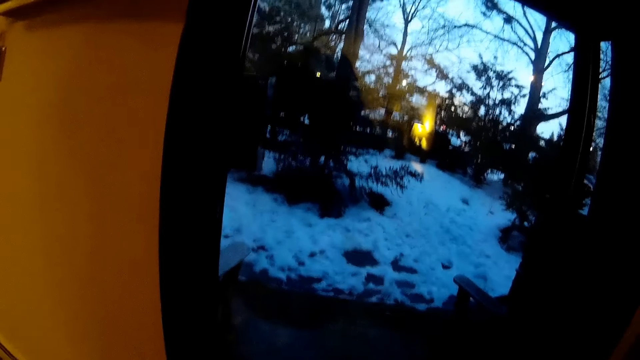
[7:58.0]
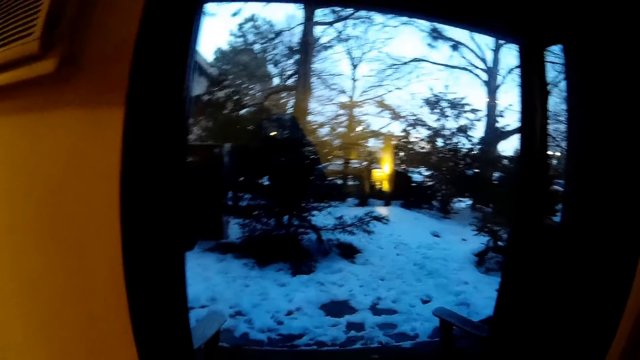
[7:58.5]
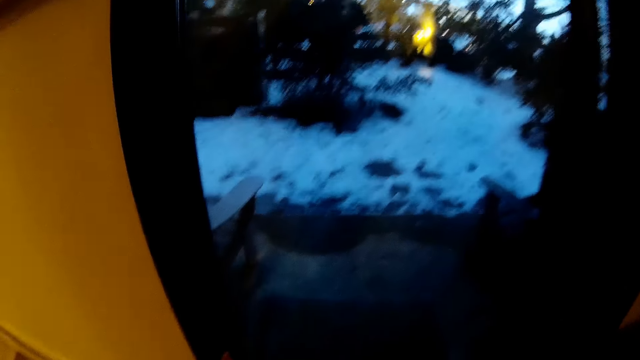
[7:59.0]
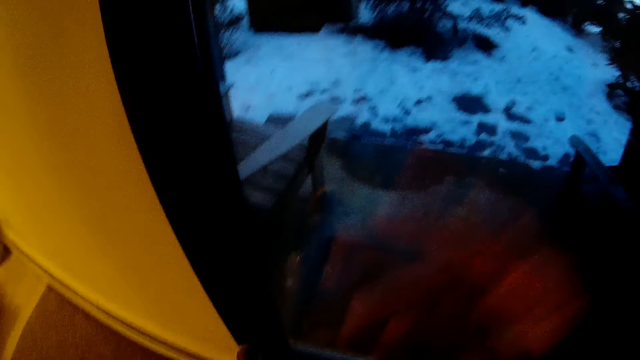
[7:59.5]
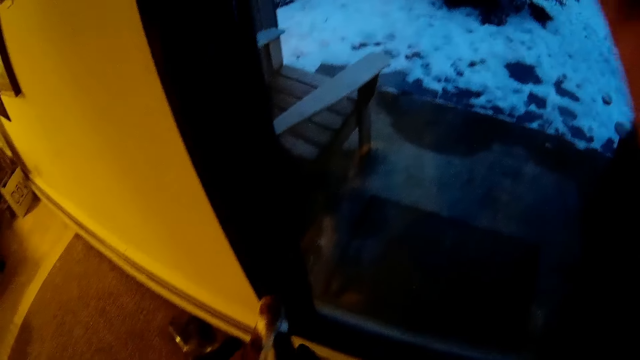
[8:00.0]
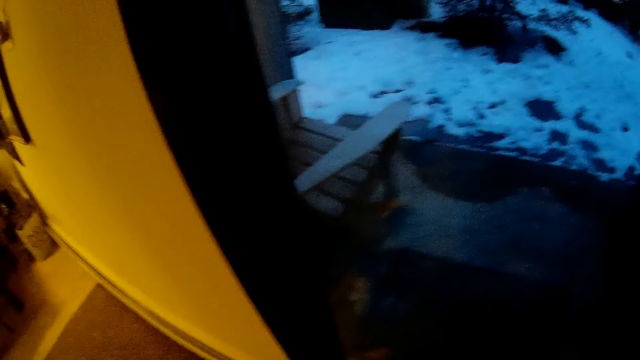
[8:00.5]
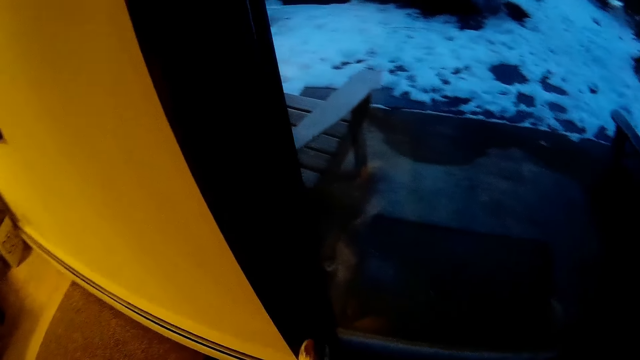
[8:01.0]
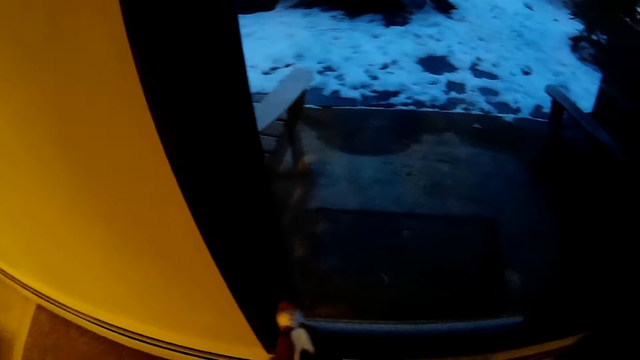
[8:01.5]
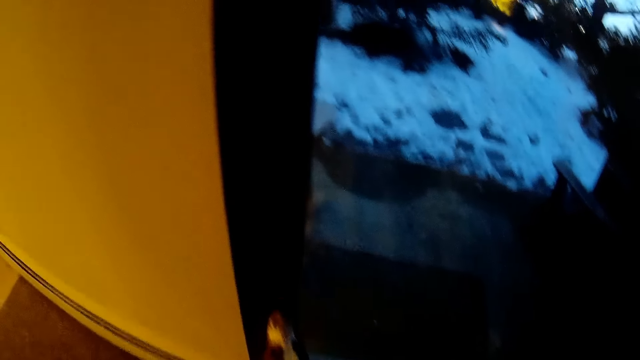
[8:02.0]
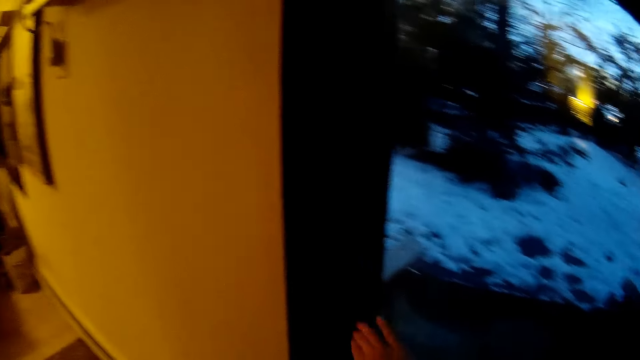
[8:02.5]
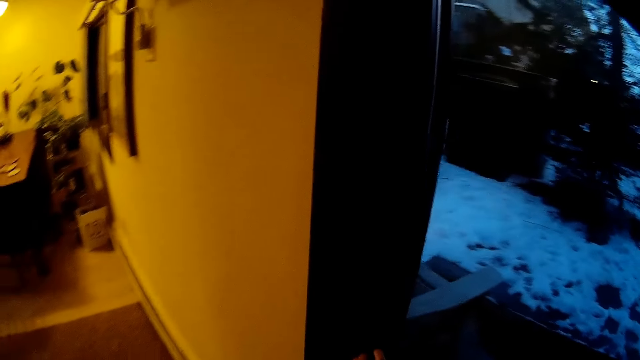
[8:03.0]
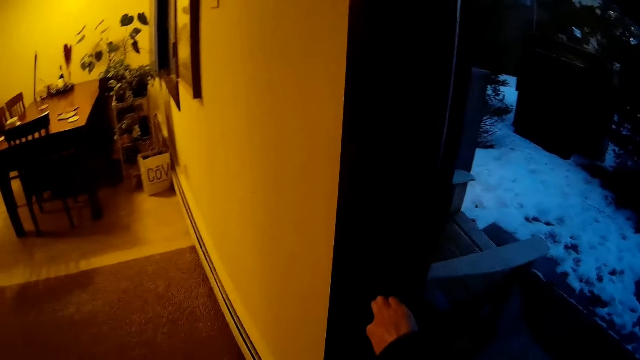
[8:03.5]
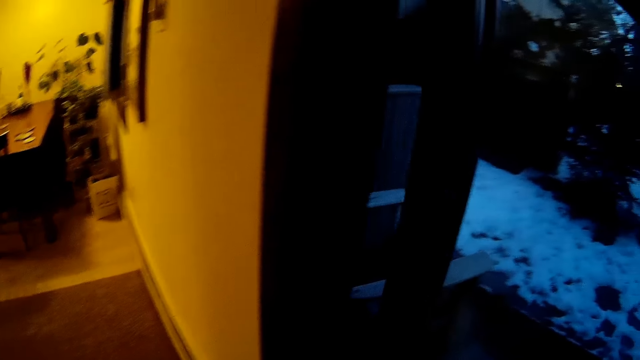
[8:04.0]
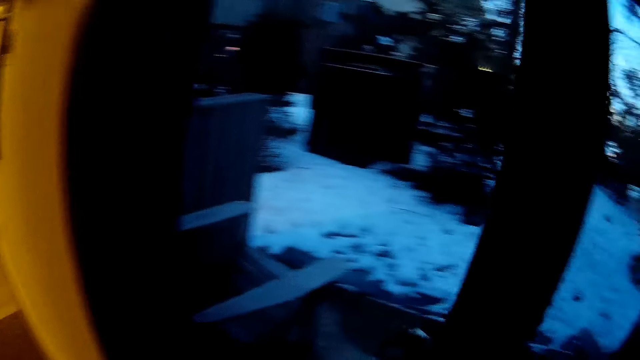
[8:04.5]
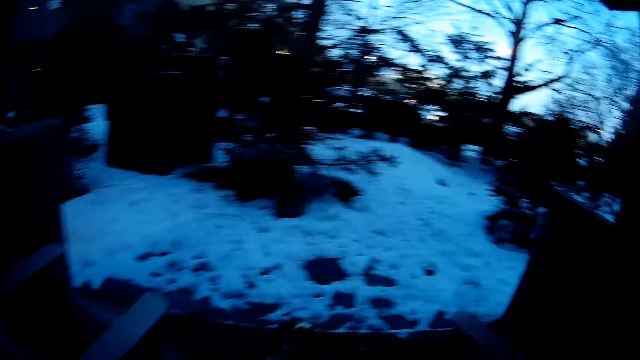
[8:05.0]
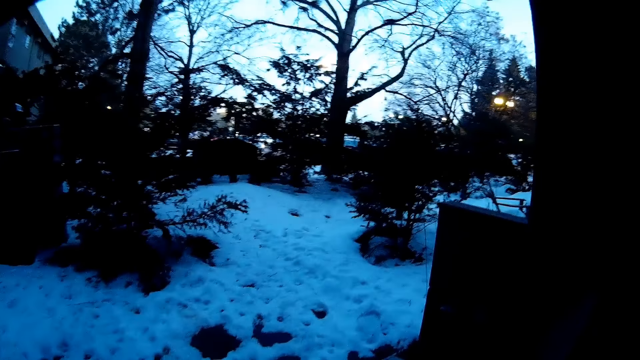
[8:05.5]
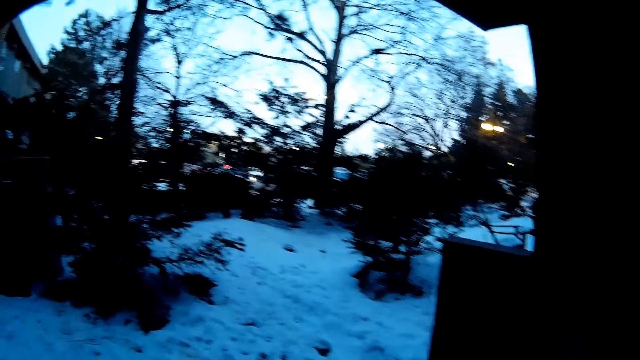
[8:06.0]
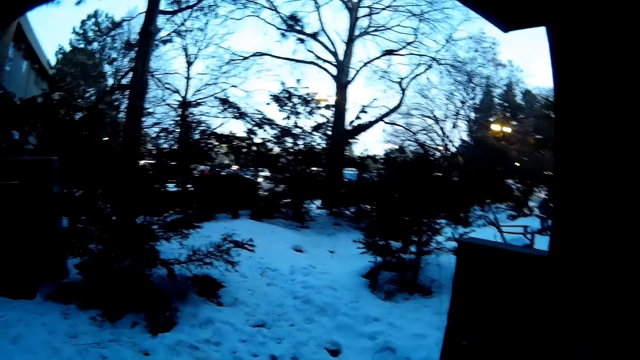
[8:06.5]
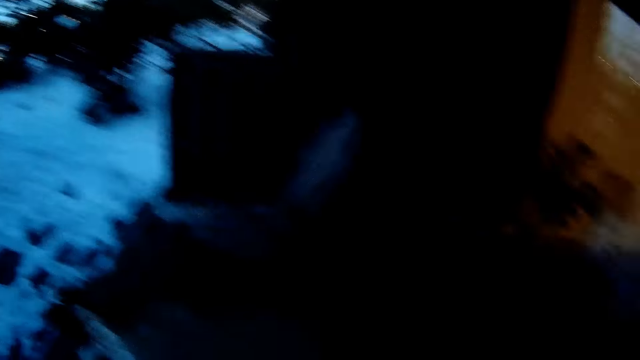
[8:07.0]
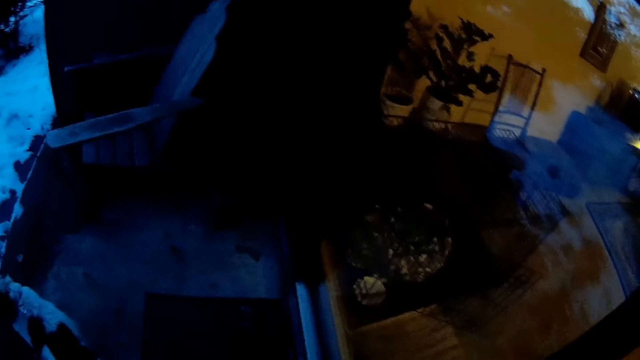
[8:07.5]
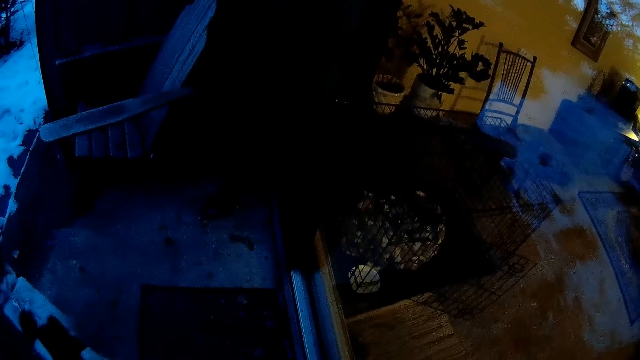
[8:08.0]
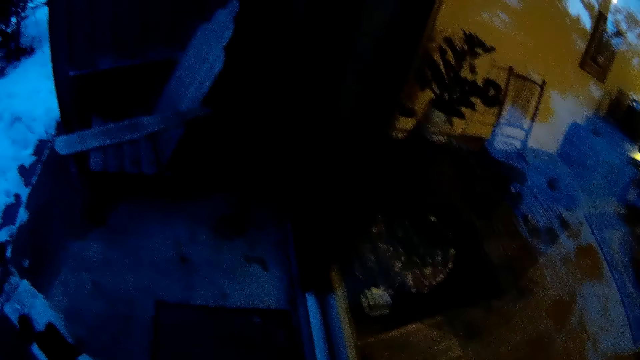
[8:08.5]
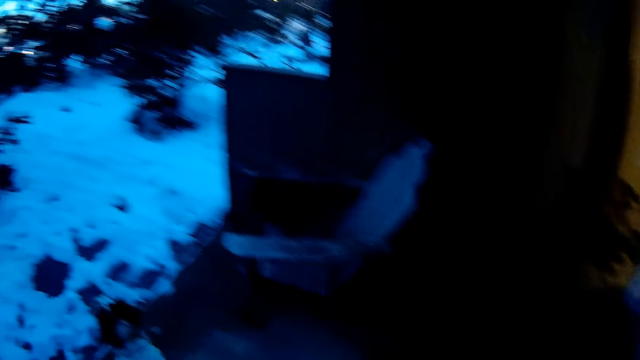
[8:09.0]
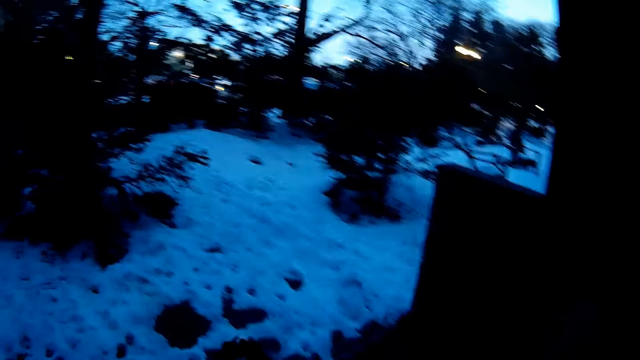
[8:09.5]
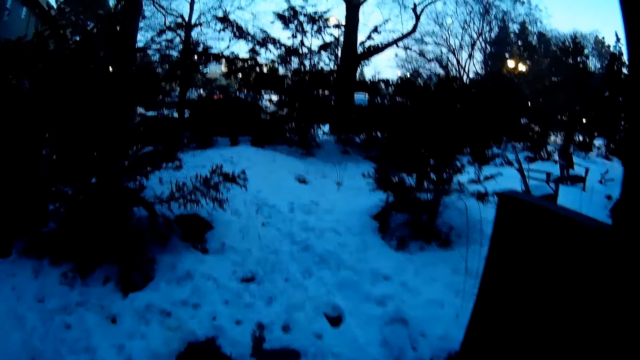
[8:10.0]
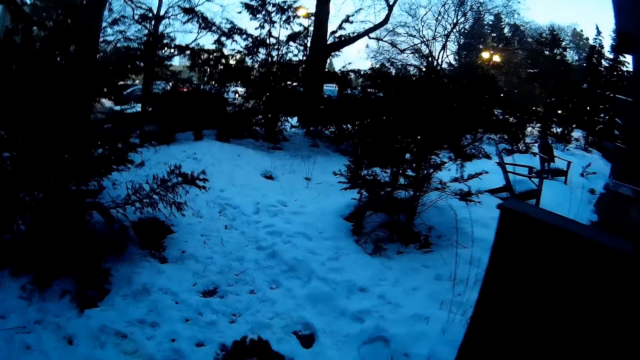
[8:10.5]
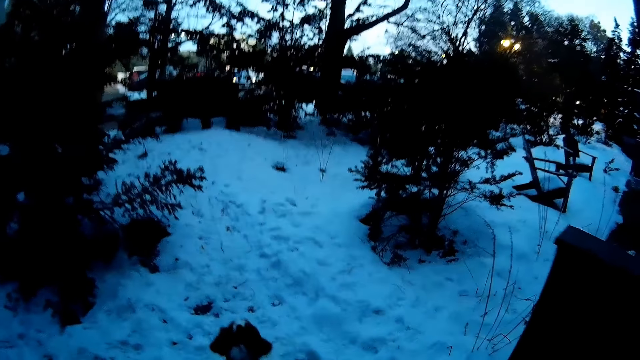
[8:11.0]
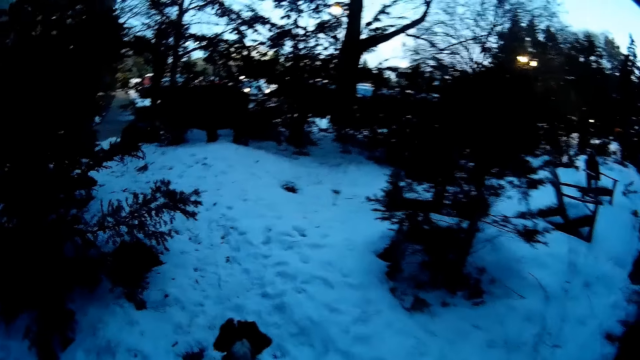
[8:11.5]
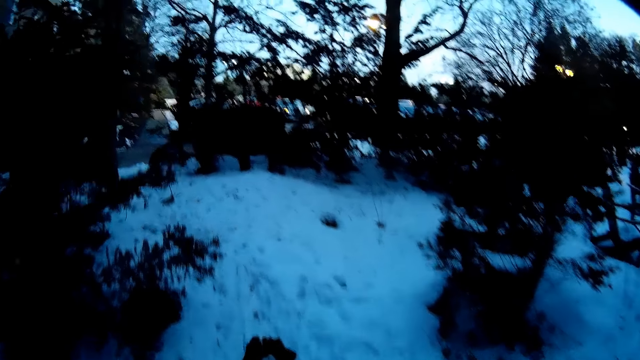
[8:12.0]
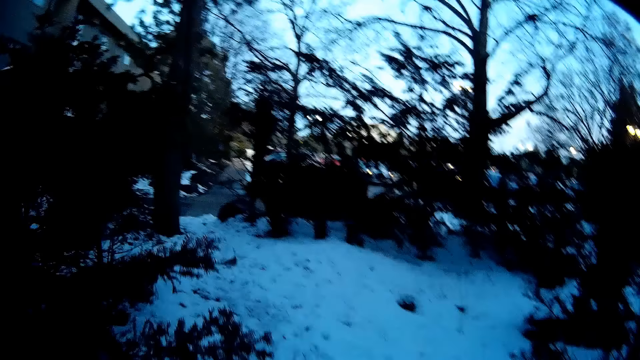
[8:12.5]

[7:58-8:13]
The camera wearer fixes the camera. He opens the door with his right hand. He walks outdoors, out of the house, with the dog in his hand. He shuts the door. He walks the dog over the ice now.

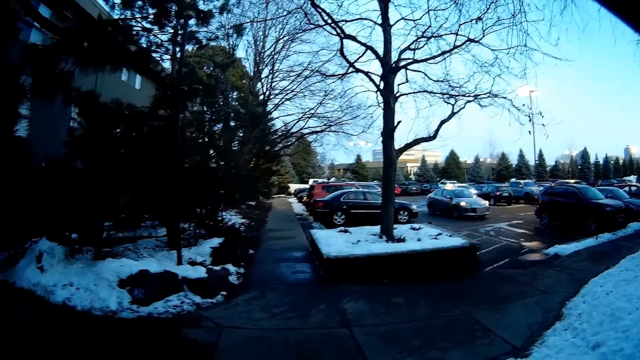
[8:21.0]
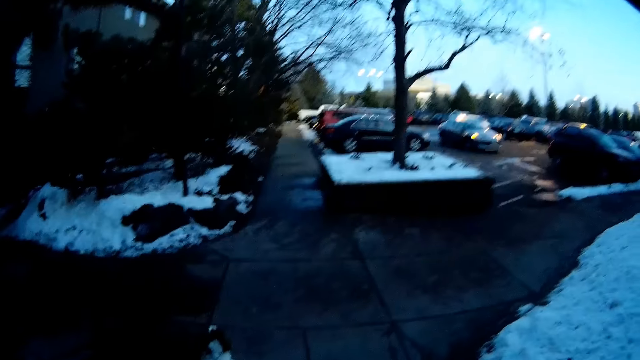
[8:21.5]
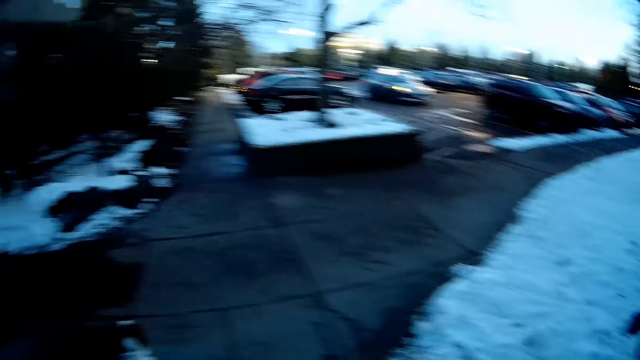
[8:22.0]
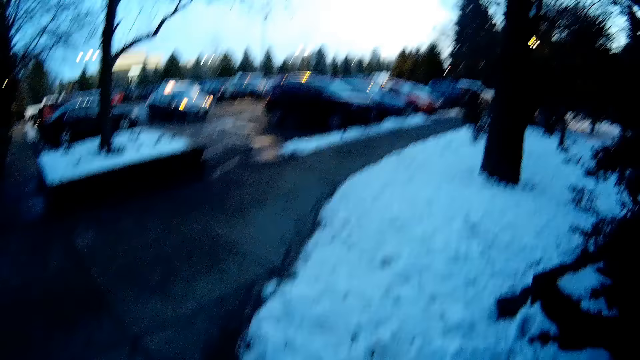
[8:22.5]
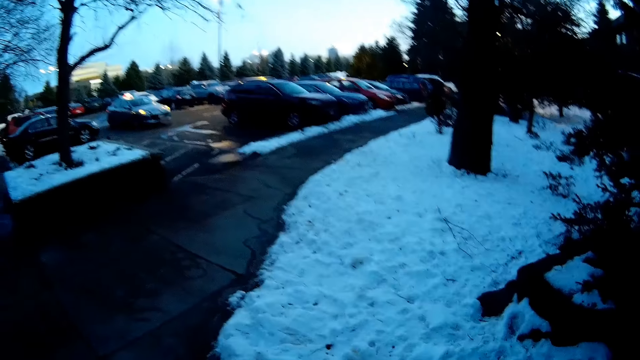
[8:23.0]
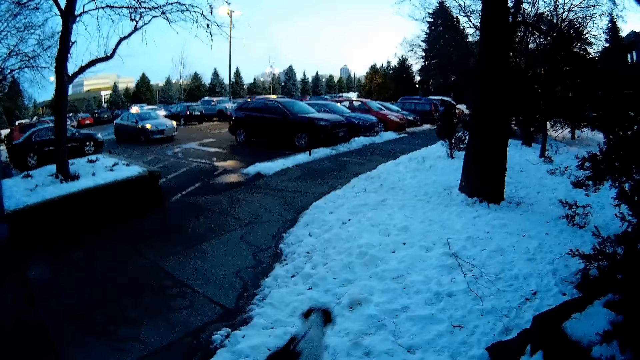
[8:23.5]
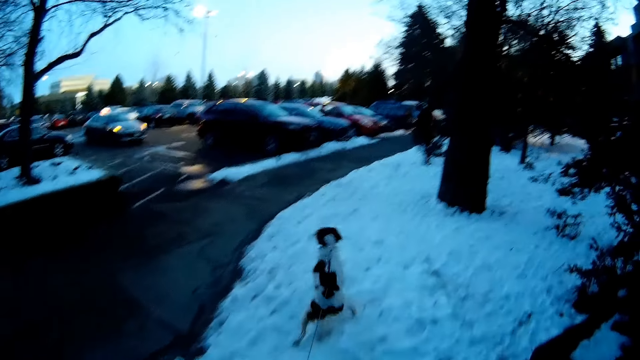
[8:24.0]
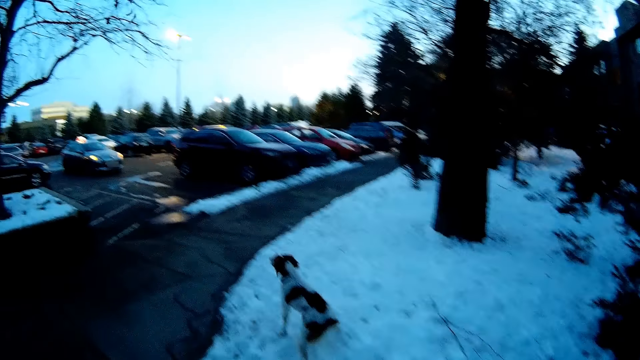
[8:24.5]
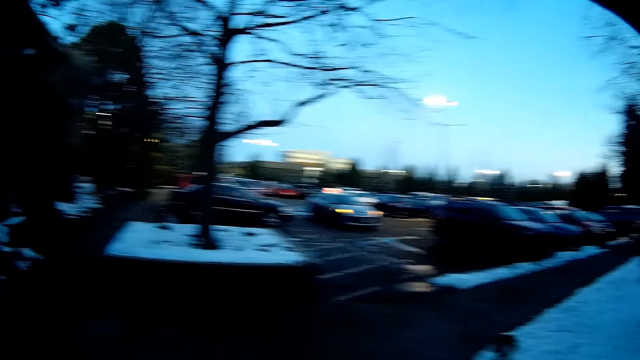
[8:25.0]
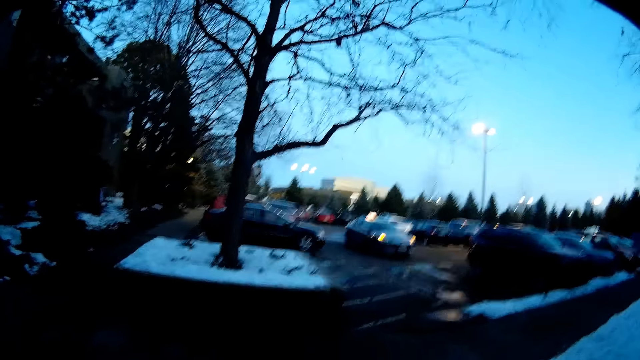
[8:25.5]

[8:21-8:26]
The camera wearer pulls back the dog.
